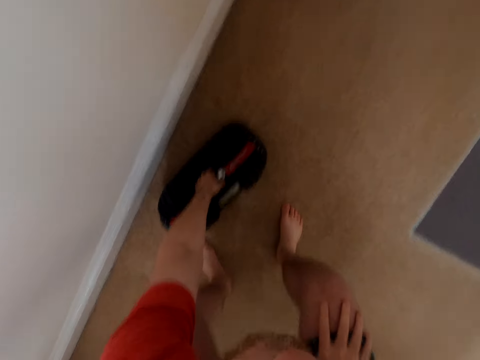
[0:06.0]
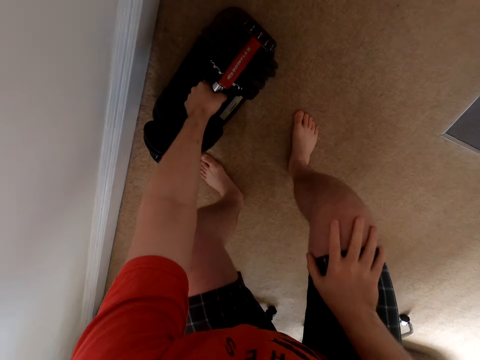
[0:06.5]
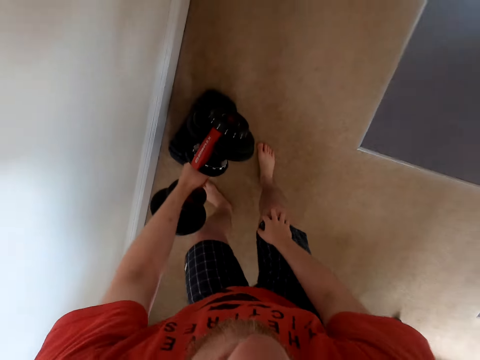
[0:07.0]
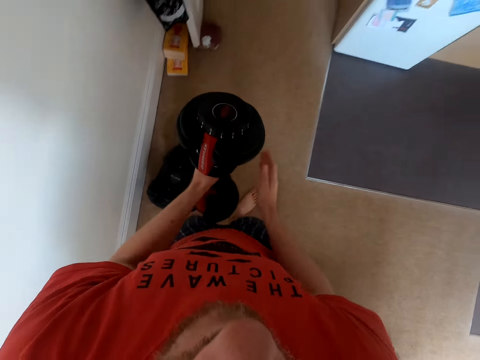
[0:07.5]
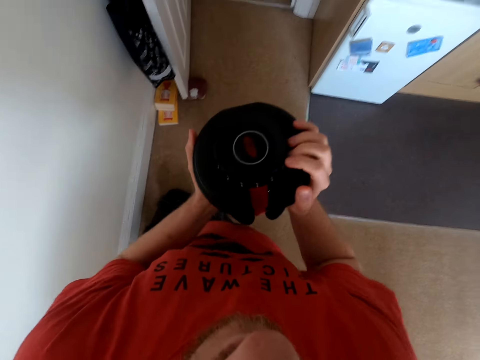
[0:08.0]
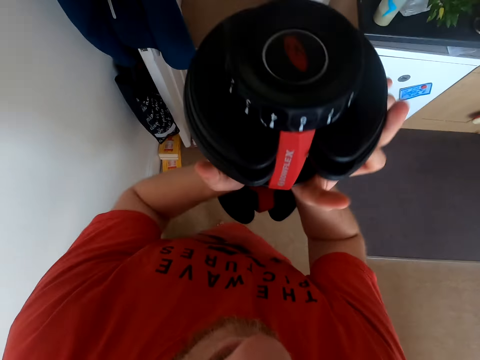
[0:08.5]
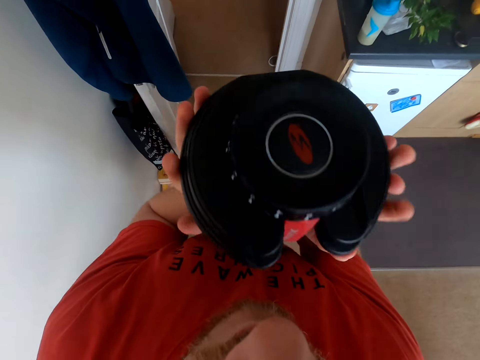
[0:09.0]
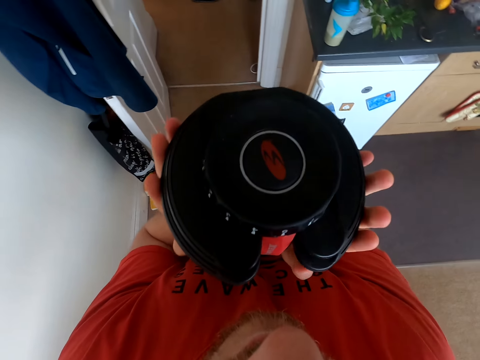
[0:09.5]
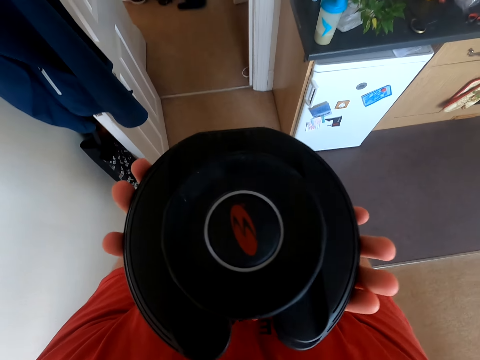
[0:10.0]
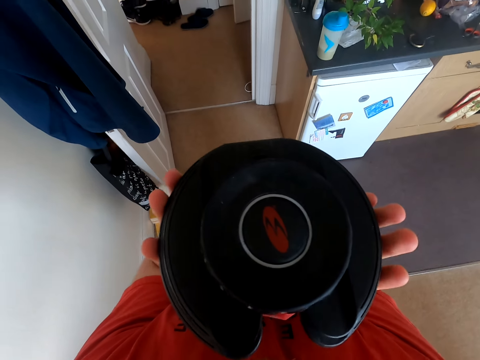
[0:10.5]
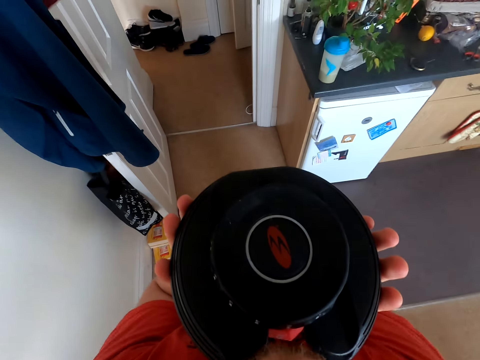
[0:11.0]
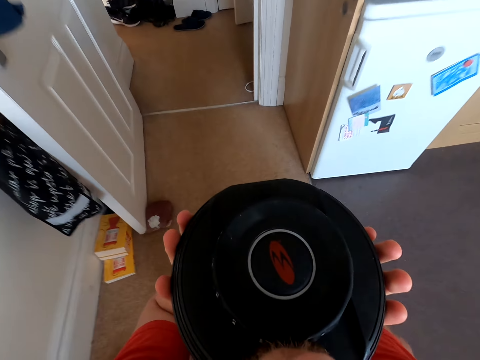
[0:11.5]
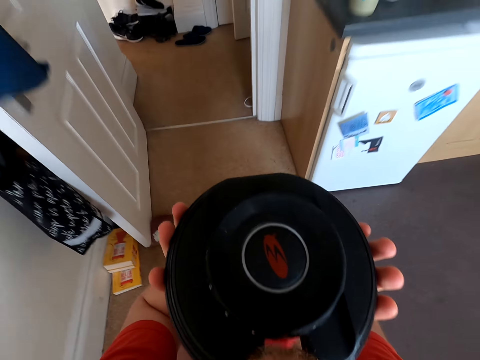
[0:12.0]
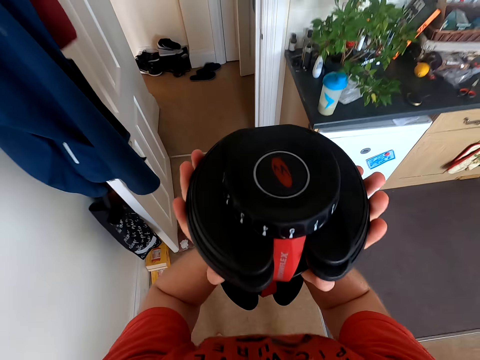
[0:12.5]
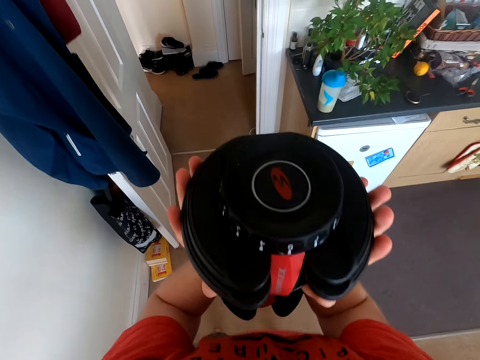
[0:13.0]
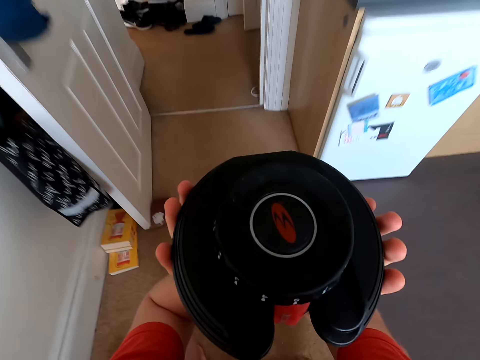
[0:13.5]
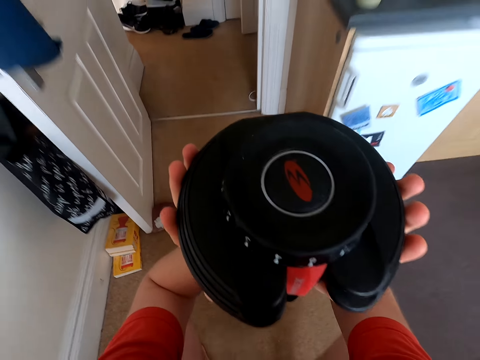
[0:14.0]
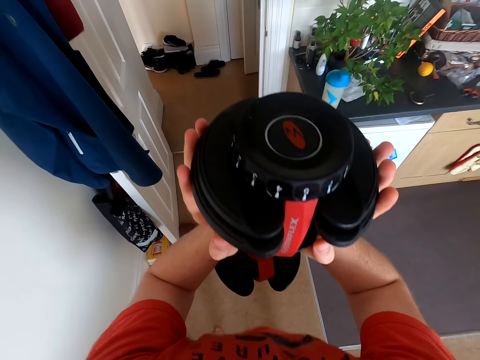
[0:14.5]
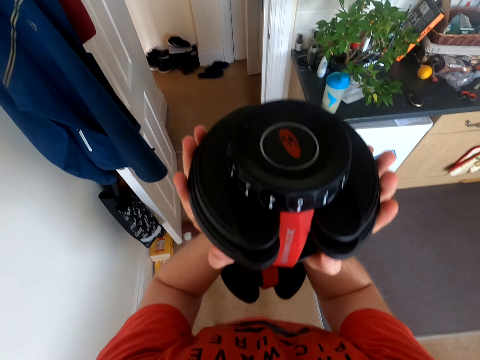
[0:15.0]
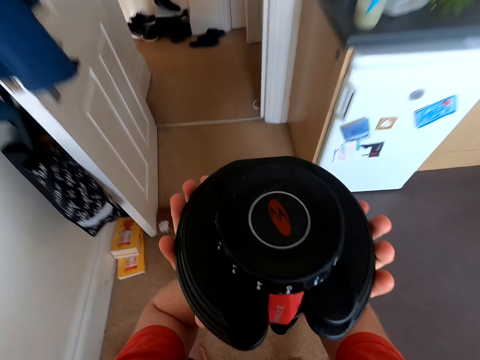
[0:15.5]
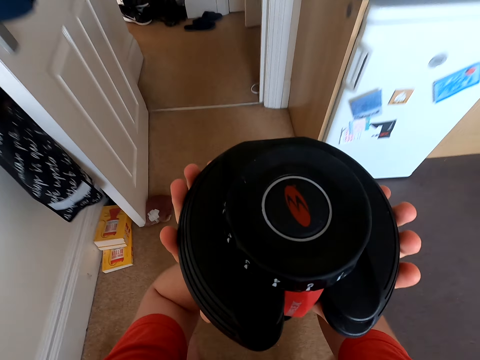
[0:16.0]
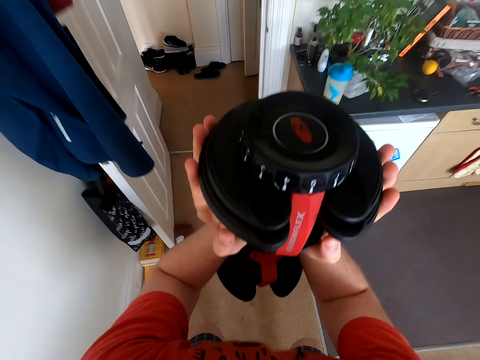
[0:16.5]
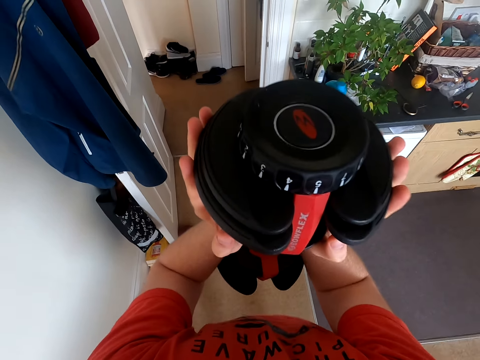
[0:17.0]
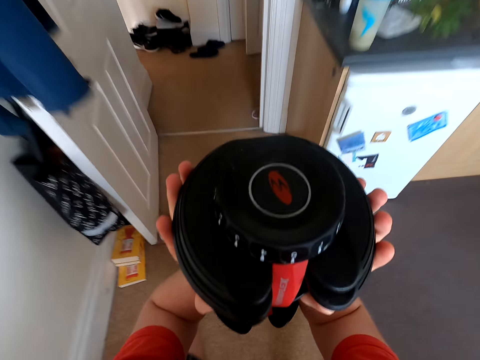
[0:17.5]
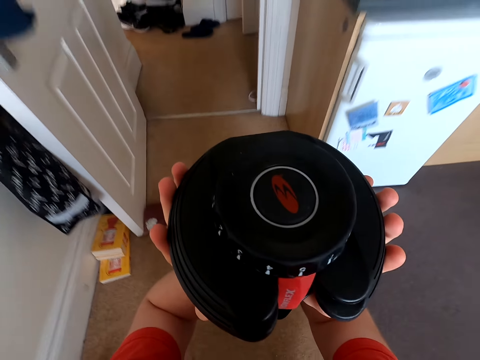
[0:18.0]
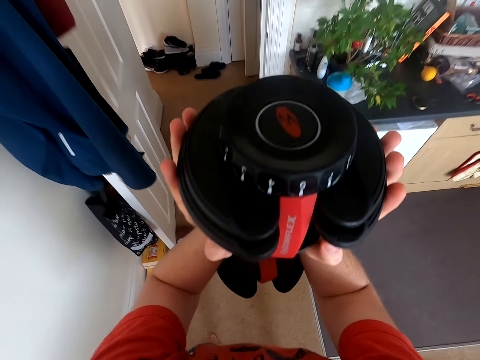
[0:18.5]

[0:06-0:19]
The camera wearer lifts the dumbbell weight. They hold the dumbbell. They do squats. They exercise with the dumbbell.

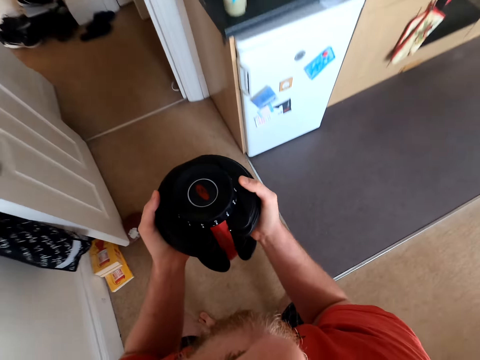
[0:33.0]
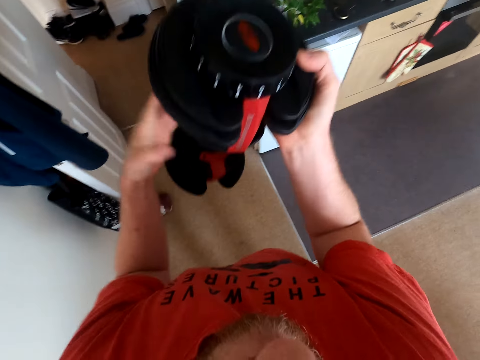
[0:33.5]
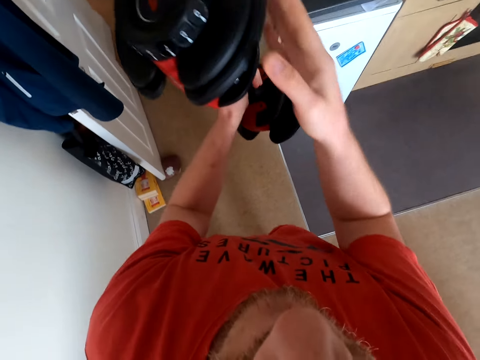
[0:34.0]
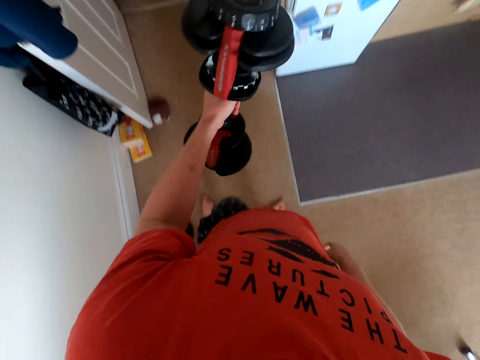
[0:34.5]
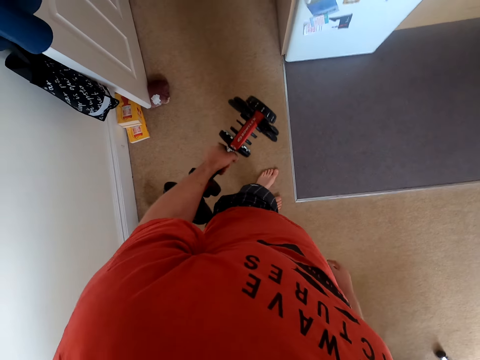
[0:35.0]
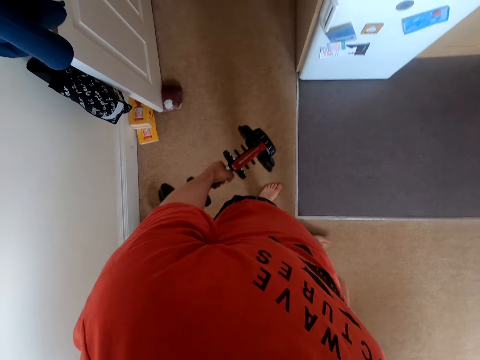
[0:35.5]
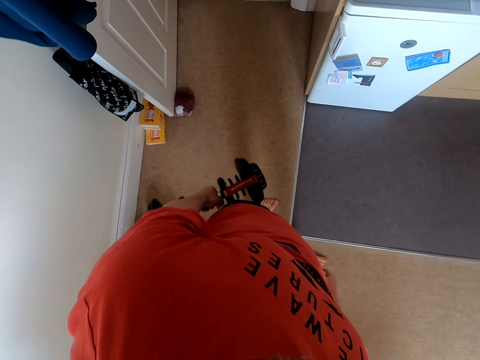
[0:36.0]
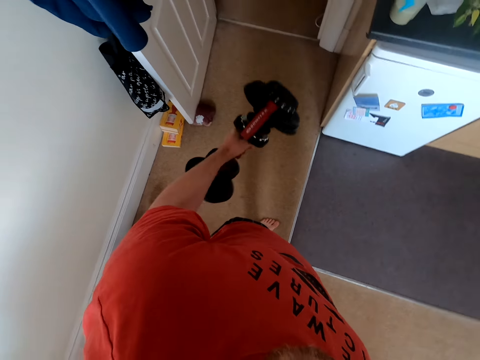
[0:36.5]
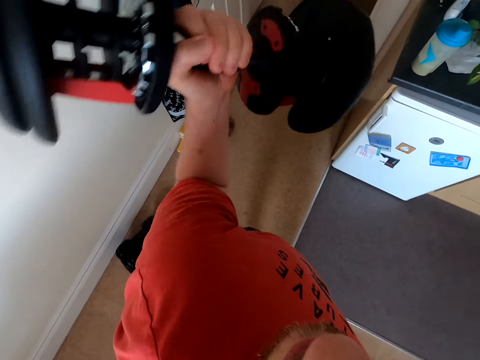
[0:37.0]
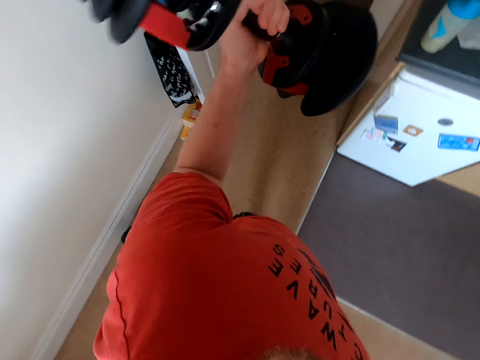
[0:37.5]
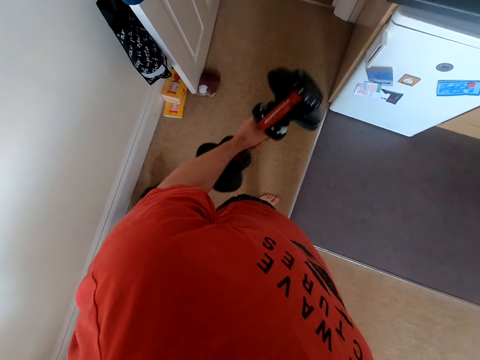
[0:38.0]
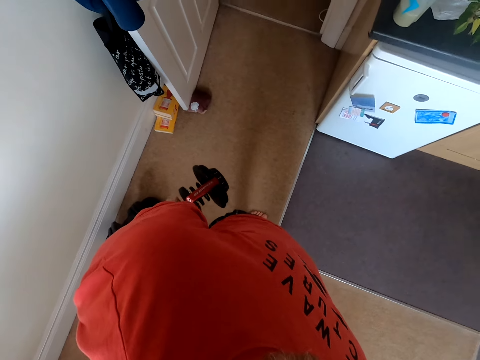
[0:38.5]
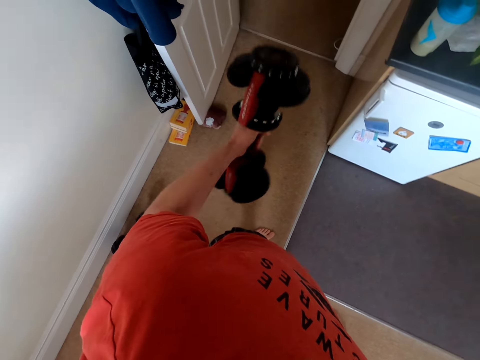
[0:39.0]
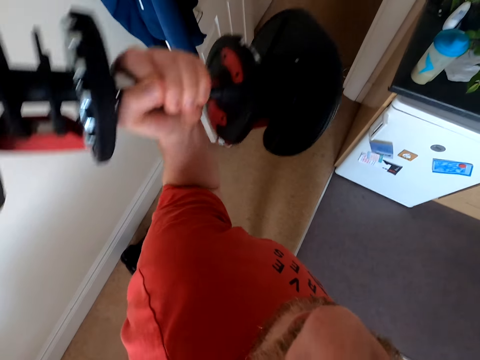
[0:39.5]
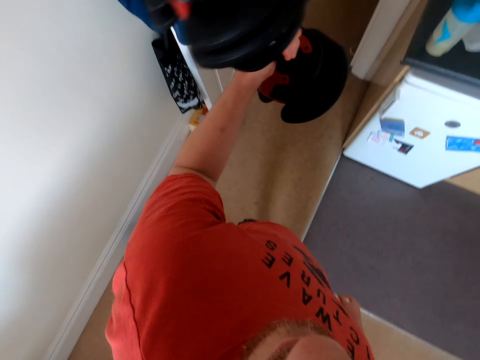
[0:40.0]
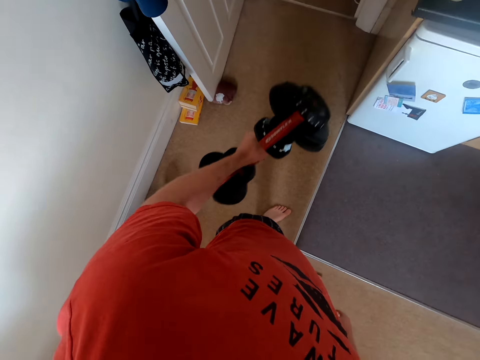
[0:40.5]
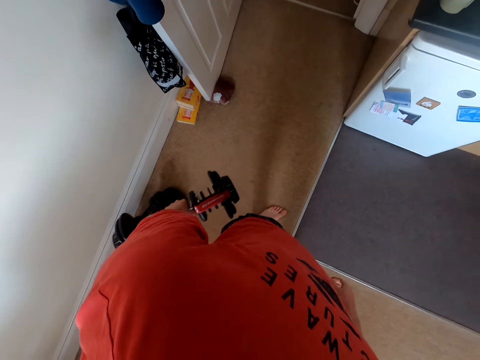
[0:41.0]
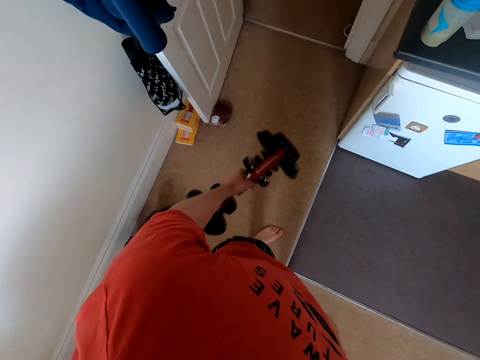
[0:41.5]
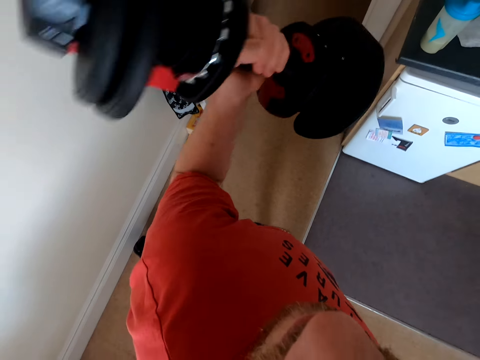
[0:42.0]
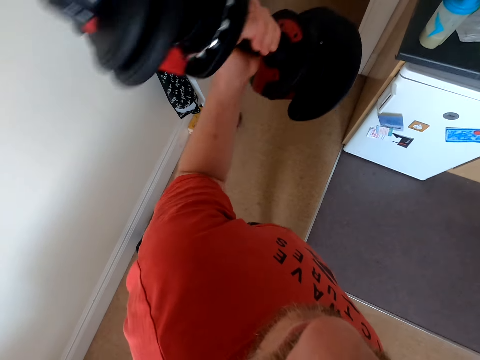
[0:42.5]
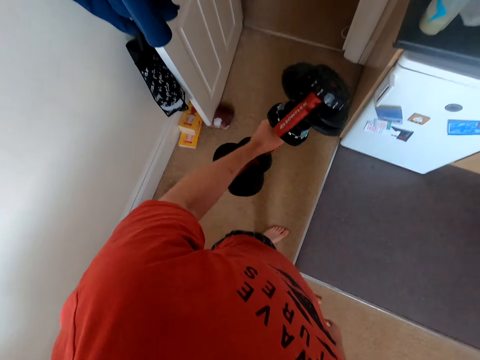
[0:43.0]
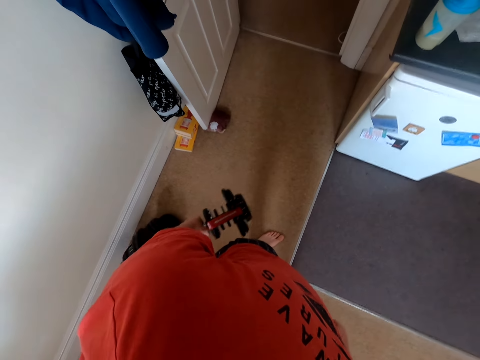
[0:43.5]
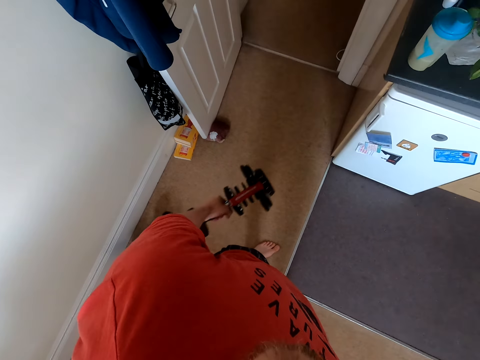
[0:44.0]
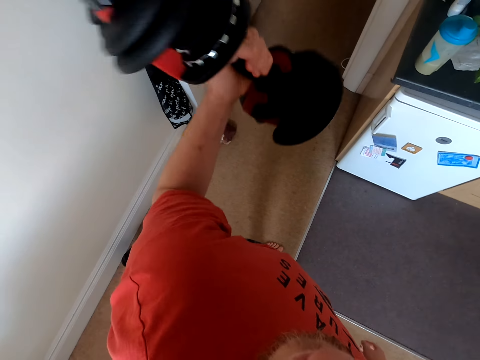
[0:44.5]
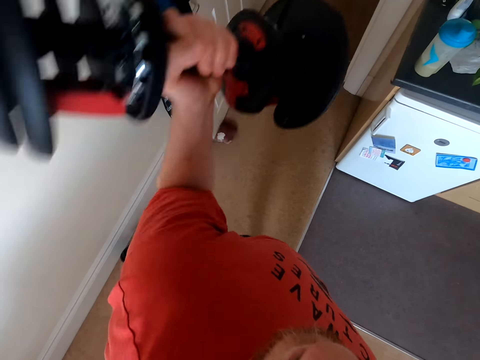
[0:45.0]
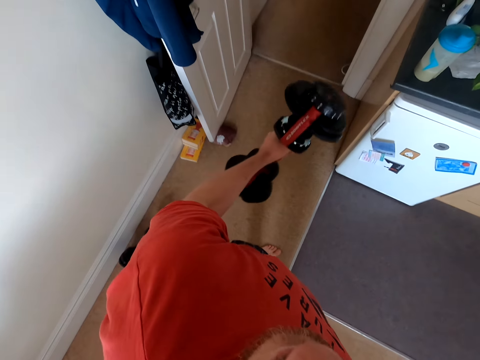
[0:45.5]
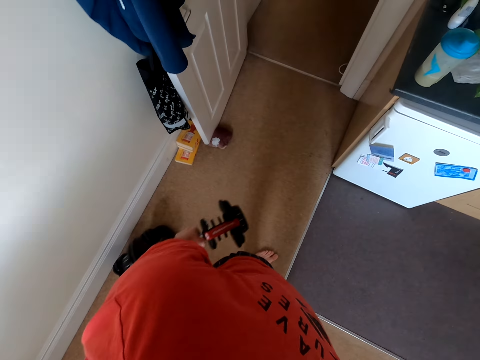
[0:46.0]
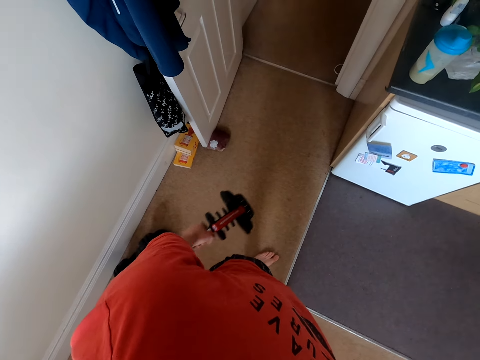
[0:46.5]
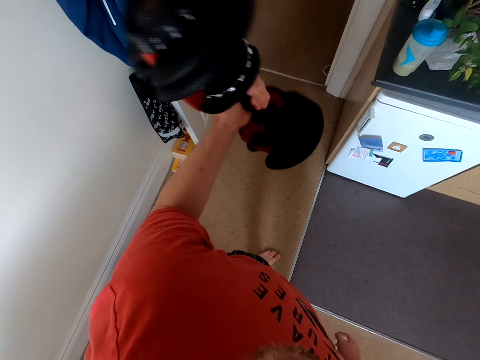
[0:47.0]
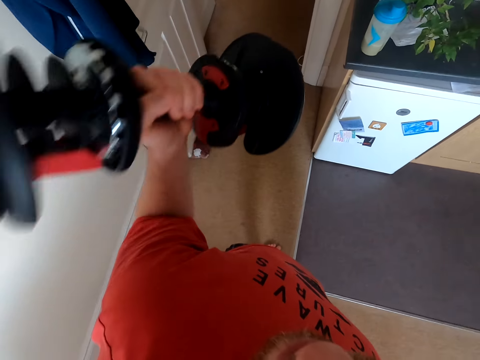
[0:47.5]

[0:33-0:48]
The camera wearer holds the dumbbell with one hand. They exercise with the dumbbell. They lift the dumbbell weight.
